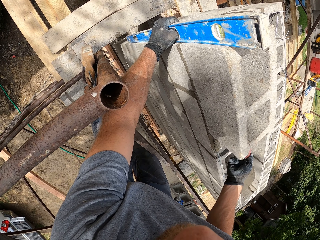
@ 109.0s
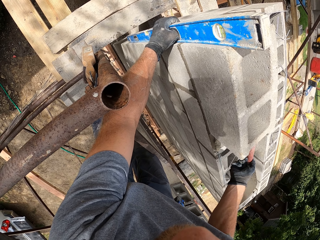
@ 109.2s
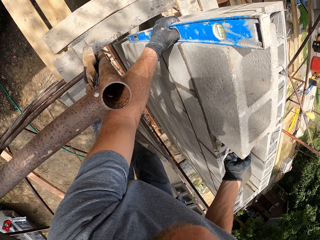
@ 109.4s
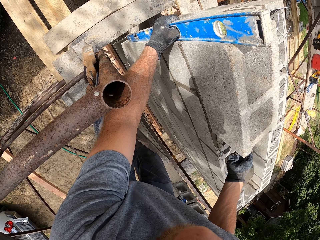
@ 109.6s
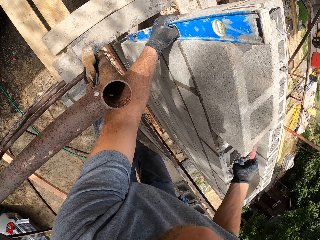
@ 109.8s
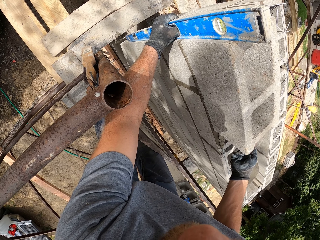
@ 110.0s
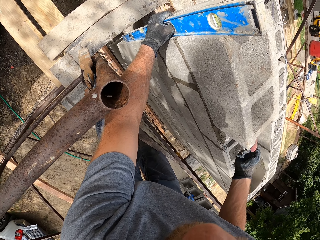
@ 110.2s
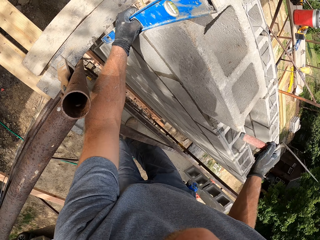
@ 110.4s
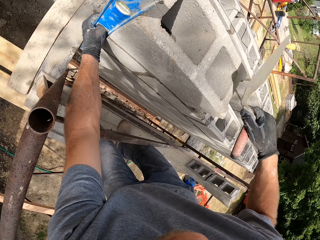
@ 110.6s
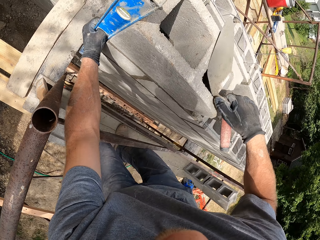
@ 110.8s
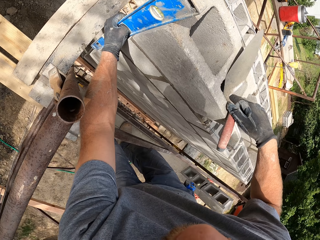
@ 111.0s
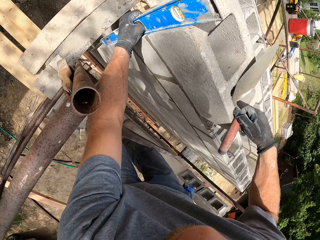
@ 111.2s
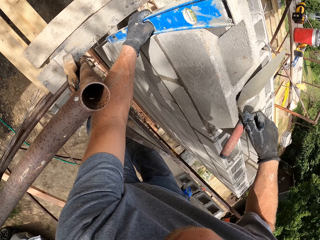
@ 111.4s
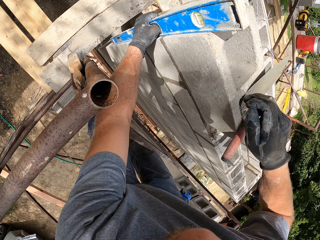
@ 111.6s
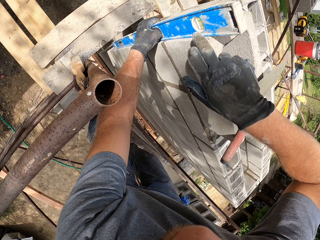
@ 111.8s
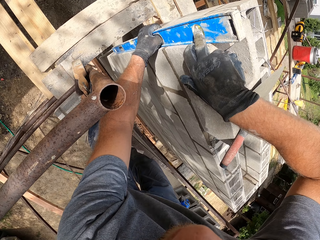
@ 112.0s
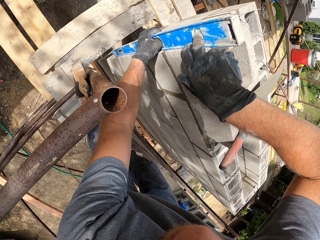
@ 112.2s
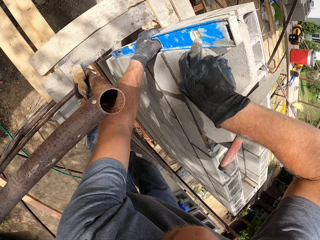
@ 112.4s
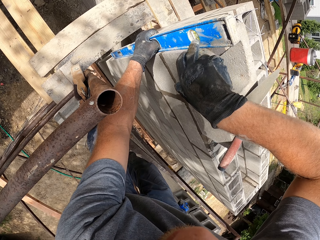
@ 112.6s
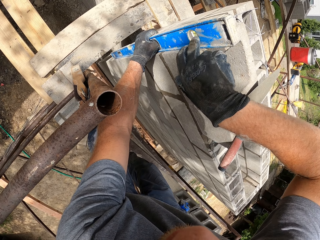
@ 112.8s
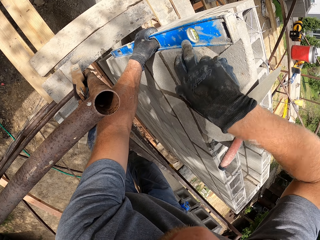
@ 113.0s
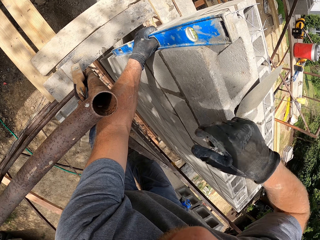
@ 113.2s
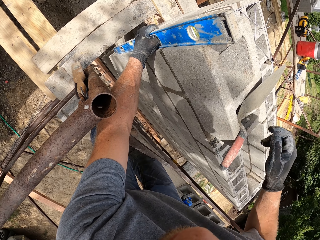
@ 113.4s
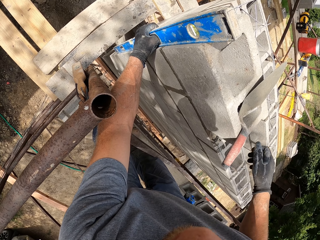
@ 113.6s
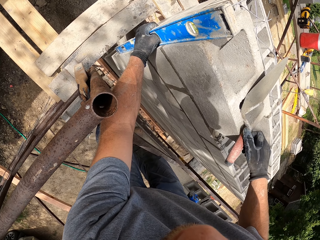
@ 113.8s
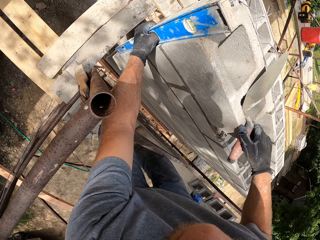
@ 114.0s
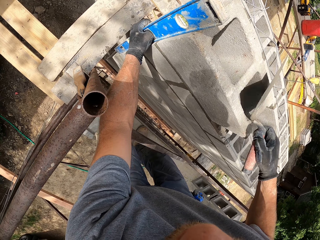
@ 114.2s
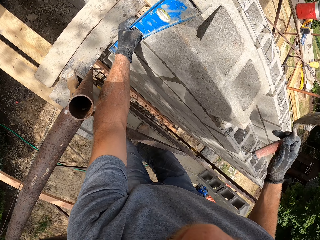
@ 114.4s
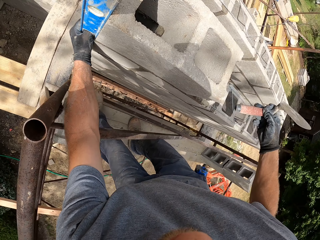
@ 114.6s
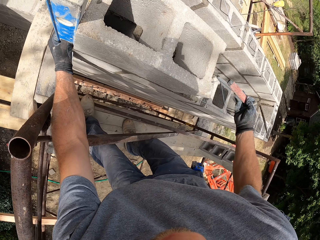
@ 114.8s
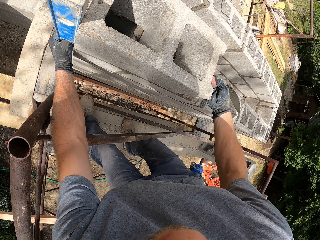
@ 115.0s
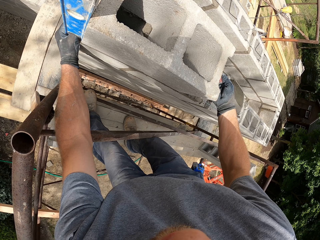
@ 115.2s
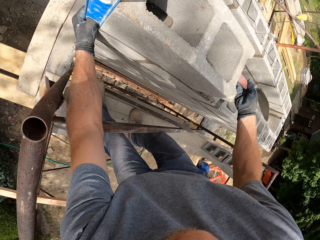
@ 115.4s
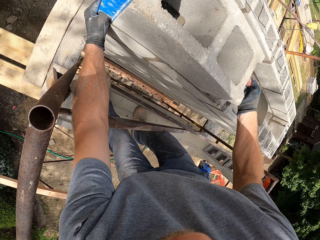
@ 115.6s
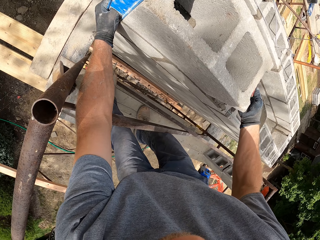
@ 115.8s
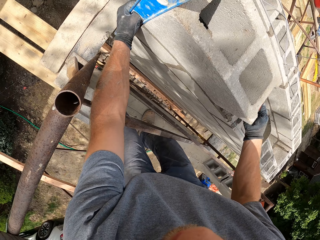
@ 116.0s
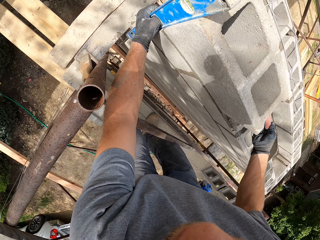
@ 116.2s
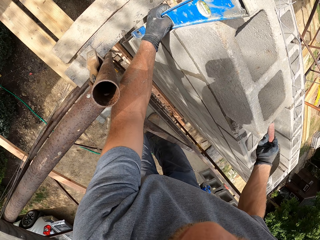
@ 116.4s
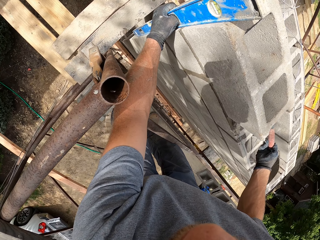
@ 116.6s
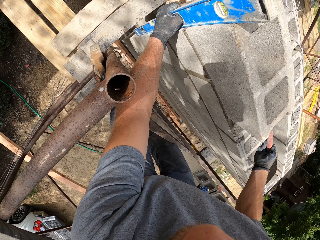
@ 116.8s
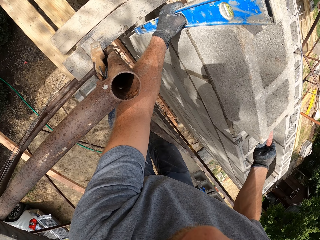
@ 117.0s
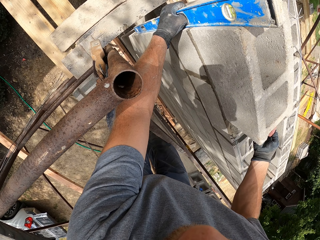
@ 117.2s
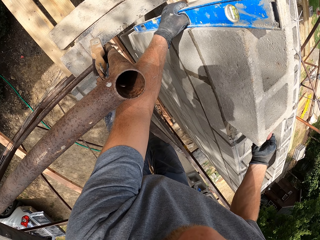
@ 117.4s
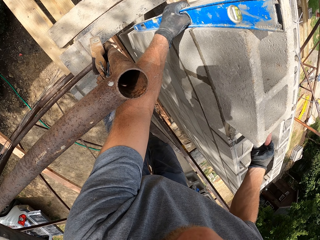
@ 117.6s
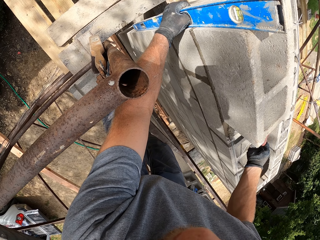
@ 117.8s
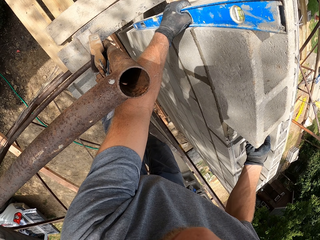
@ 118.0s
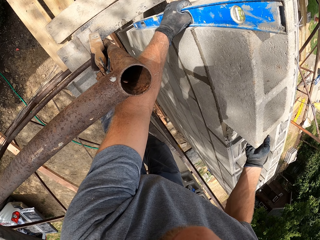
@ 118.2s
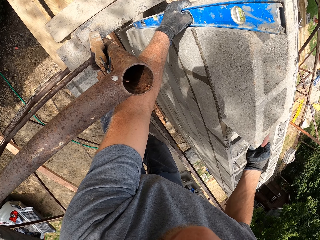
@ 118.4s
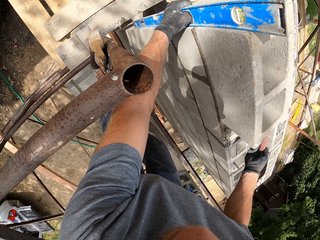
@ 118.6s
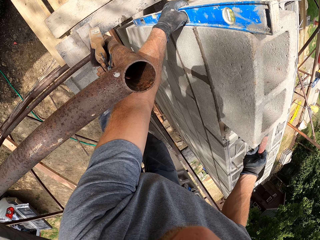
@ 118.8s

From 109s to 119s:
The camera wearer places the trowel on the brick. They rub a finger against the spirit level. They pick up the trowel again. They hit the end of the trowel to the side of the brick again.

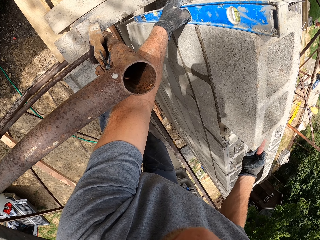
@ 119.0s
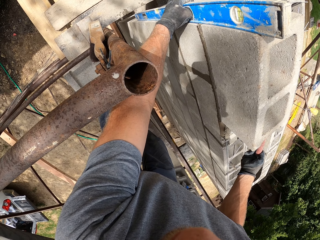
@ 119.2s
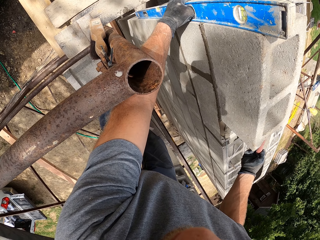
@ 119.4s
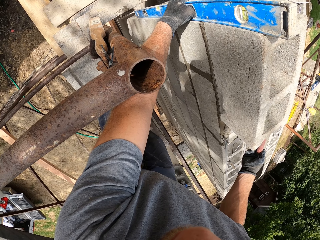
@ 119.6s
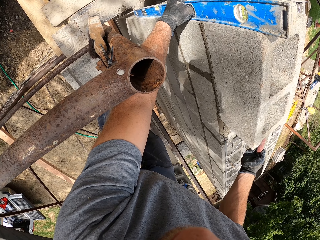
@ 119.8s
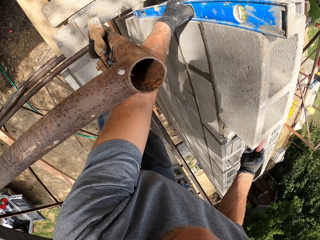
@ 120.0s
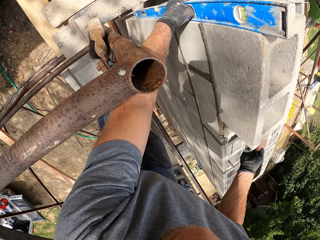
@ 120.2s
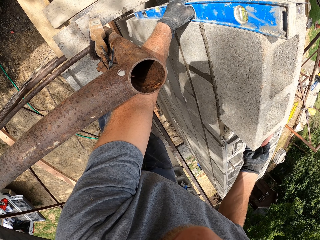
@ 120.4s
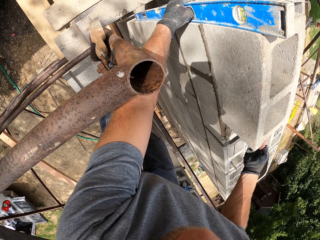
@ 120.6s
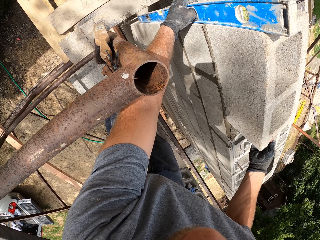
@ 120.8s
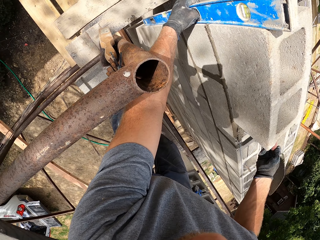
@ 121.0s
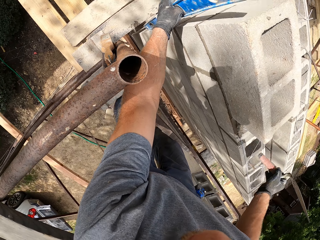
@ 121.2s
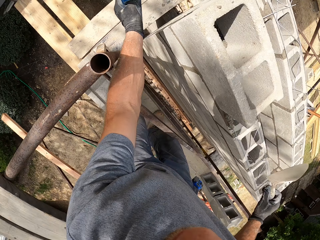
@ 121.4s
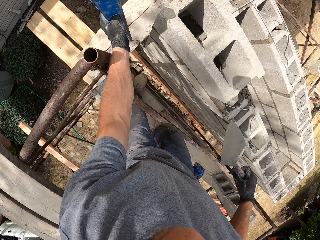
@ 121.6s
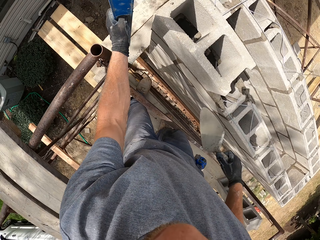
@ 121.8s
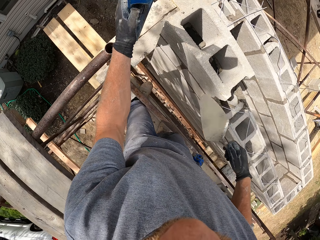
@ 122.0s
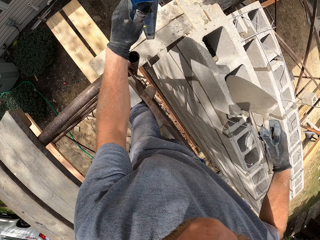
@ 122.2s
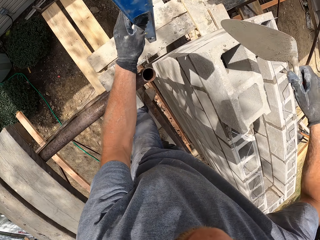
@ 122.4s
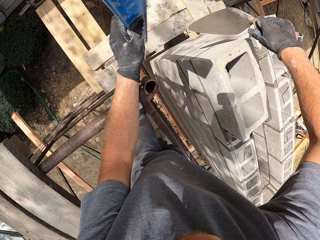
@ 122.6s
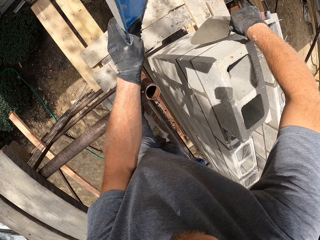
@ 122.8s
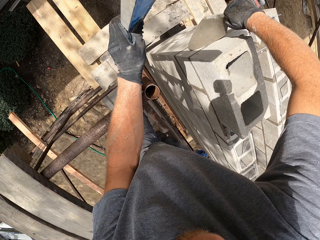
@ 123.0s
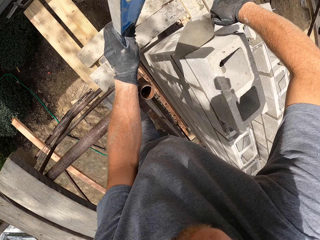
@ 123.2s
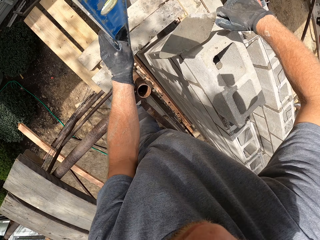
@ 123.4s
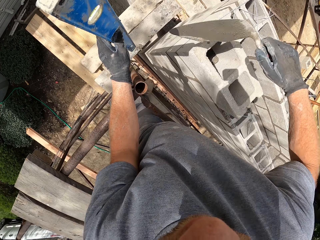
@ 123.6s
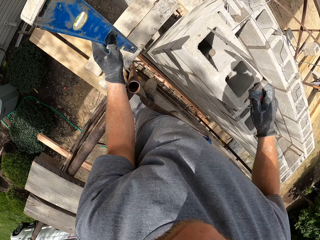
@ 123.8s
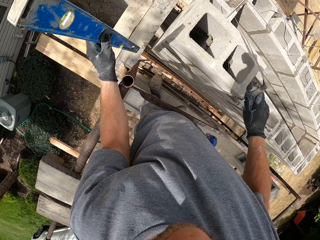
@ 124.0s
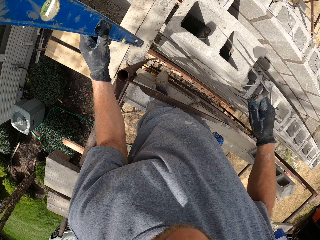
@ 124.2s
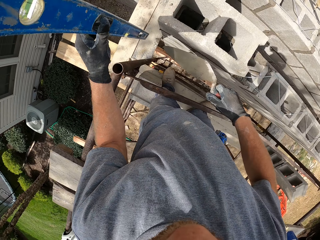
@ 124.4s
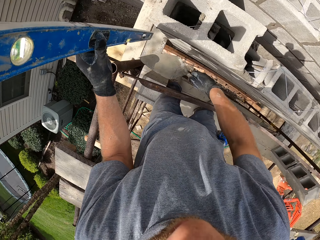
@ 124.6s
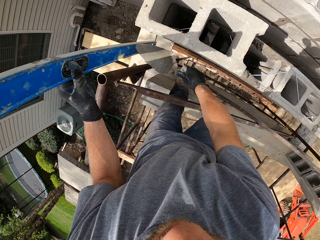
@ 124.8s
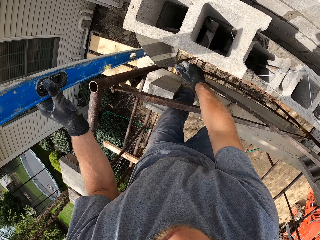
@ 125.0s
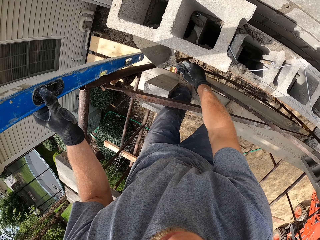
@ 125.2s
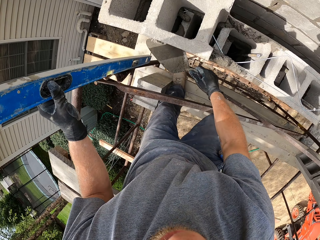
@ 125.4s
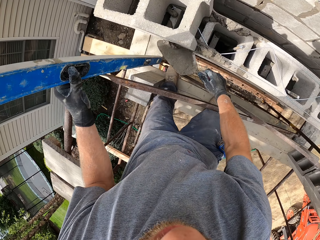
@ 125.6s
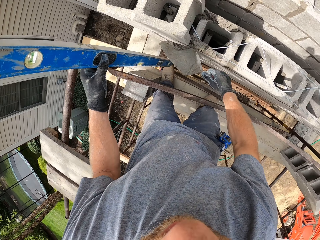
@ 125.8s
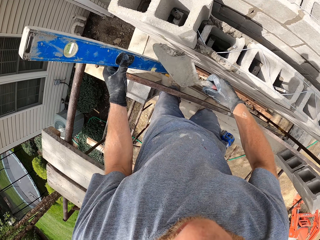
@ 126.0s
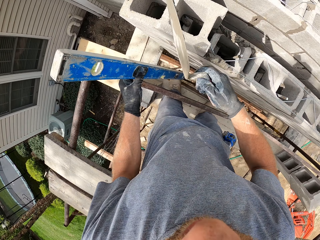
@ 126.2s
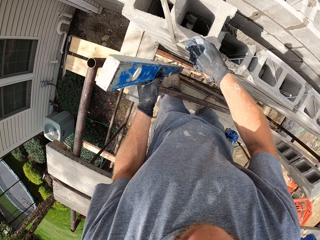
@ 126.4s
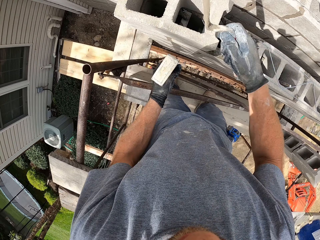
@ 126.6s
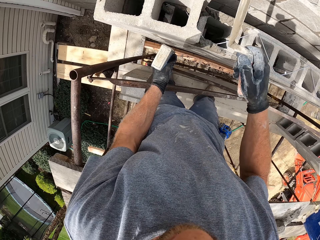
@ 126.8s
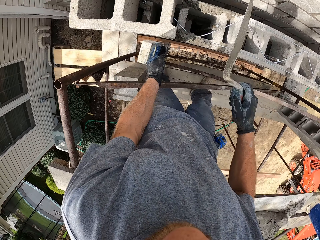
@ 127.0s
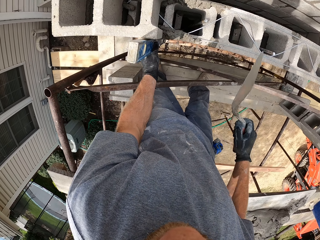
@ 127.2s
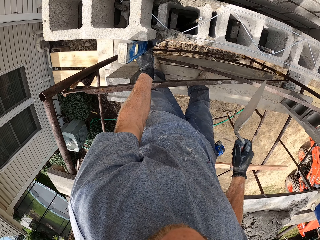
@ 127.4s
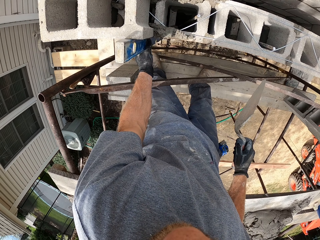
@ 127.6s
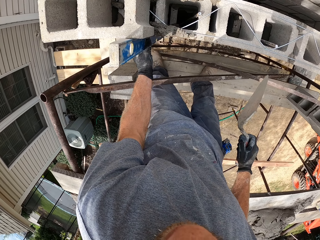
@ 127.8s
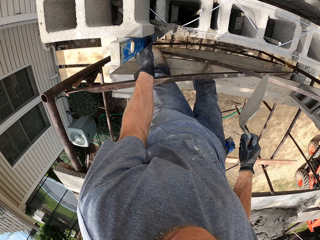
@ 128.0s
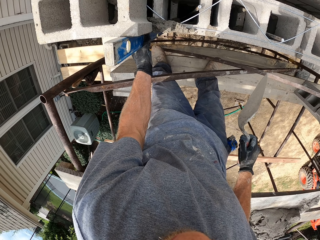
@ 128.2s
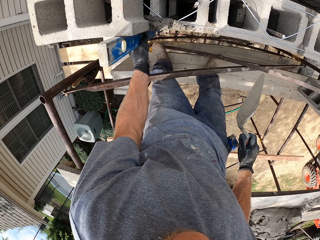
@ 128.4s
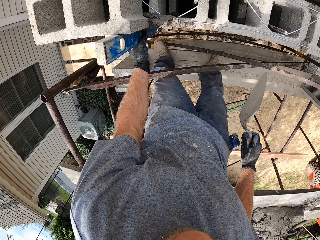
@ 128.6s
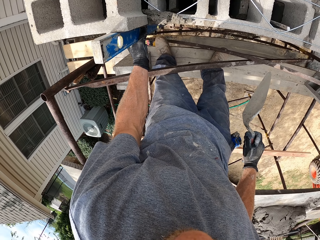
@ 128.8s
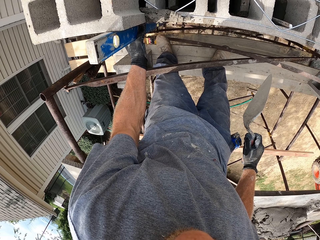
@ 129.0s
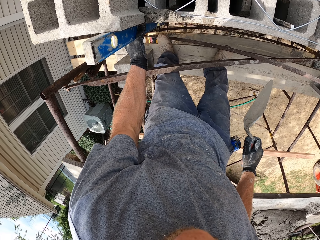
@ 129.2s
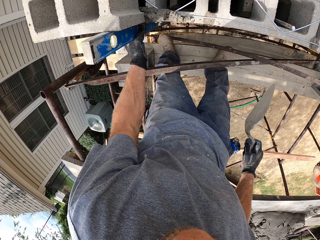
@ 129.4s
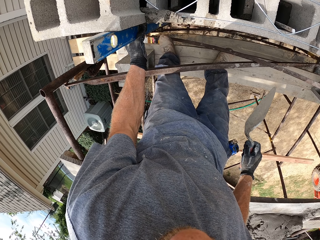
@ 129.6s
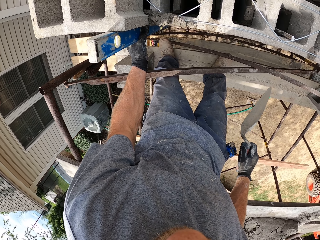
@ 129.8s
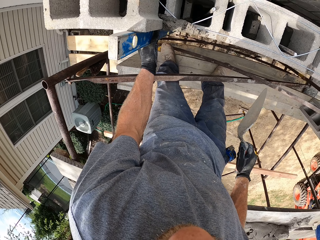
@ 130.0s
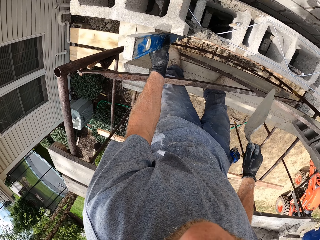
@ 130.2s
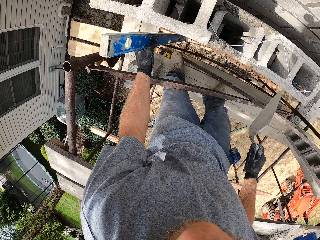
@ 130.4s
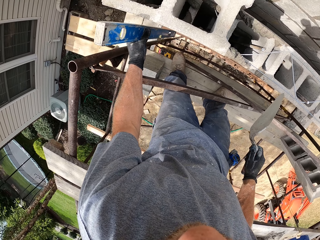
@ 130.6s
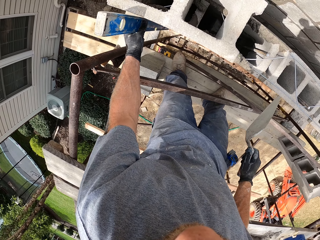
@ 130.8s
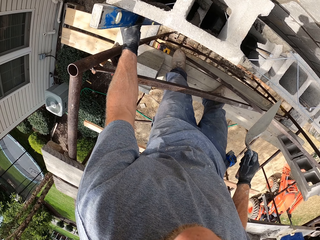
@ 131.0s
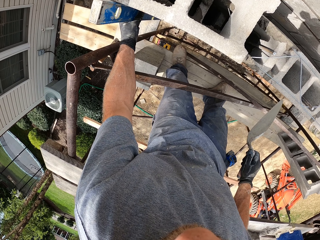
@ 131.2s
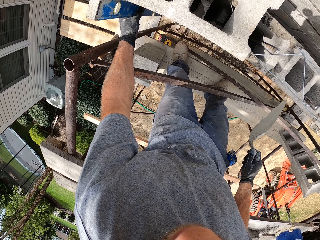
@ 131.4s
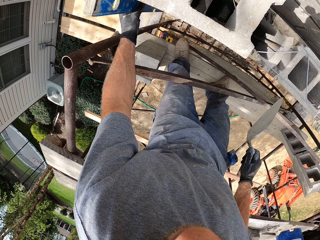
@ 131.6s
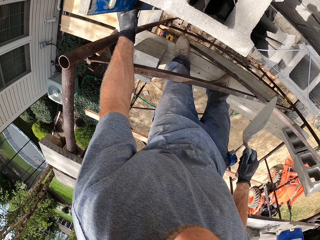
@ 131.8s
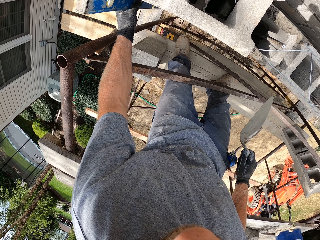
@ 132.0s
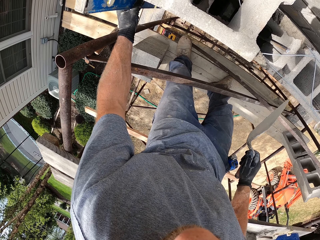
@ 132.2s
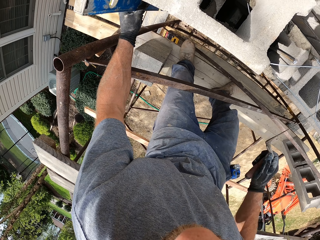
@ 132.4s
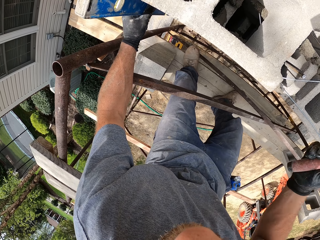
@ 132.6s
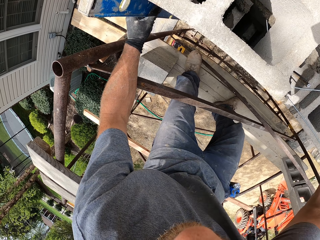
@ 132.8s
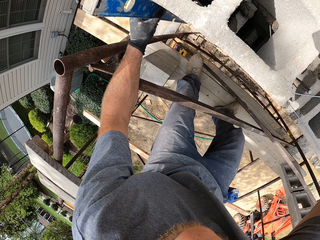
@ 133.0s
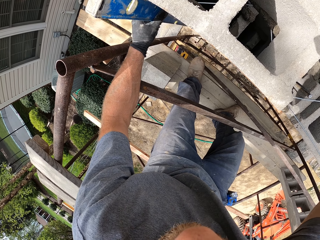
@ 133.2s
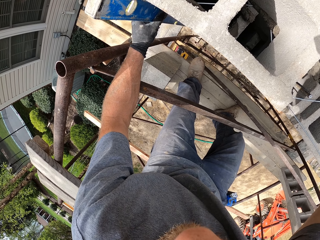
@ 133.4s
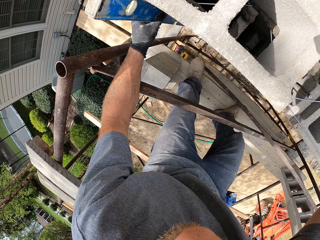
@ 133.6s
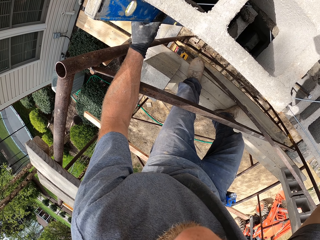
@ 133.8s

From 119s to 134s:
The camera wearer removes the level from the concrete blocks. They scrape cement mortar from the side of the brick again with the trowel. They drop the cement mortar into the bricks. They scrape cement mortar from the side of the brick. They drop the cement mortar into the brick. They position the spirit level beside the brick. They move the spirit level to another part of the brick.
